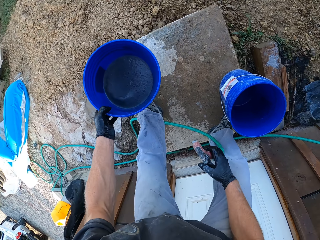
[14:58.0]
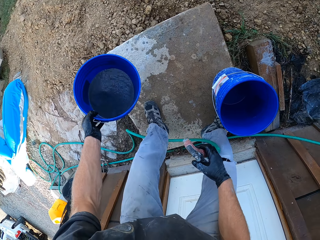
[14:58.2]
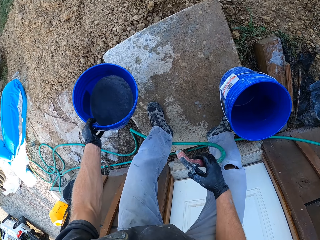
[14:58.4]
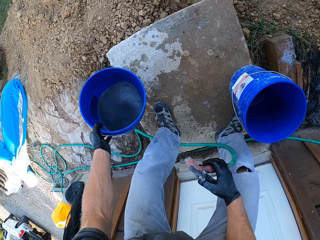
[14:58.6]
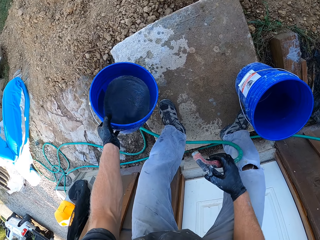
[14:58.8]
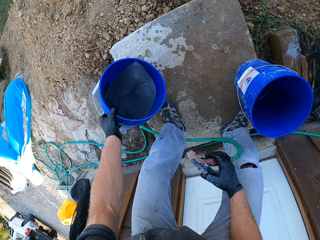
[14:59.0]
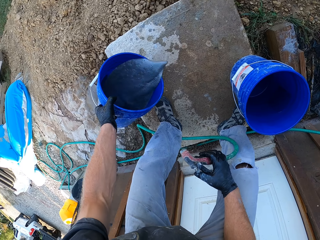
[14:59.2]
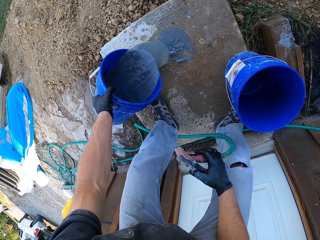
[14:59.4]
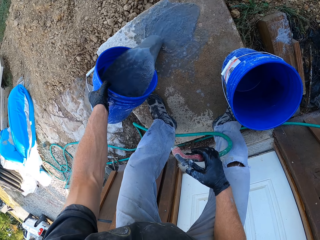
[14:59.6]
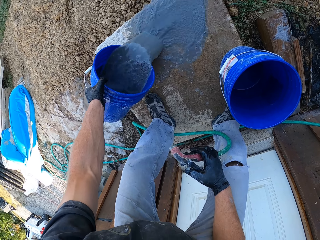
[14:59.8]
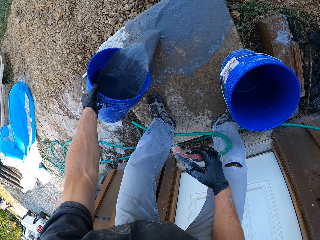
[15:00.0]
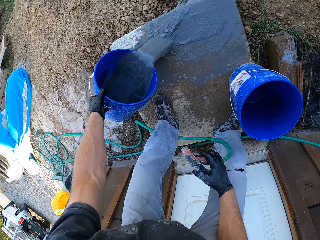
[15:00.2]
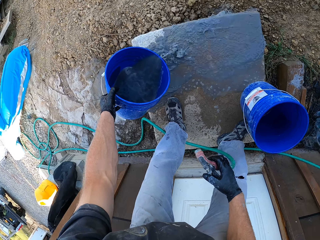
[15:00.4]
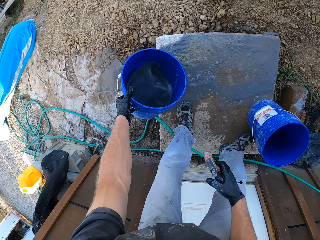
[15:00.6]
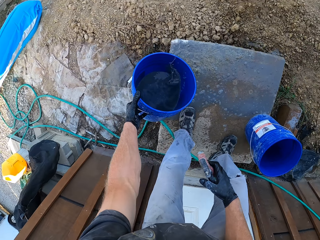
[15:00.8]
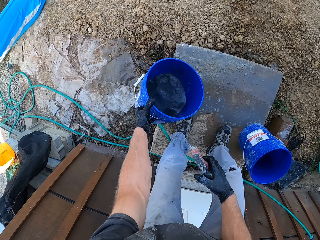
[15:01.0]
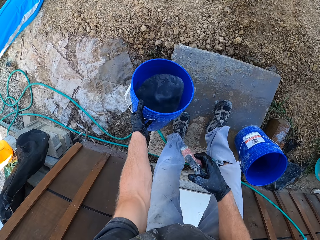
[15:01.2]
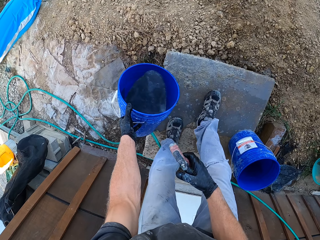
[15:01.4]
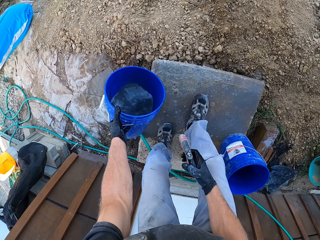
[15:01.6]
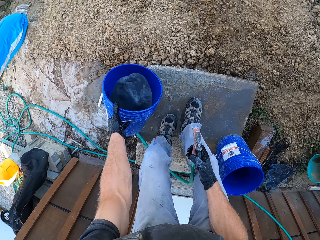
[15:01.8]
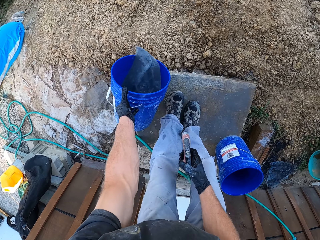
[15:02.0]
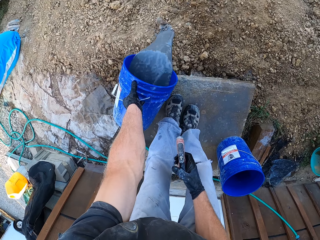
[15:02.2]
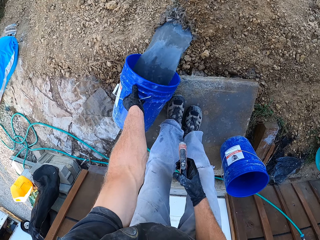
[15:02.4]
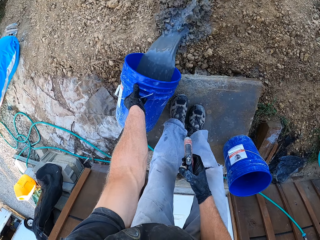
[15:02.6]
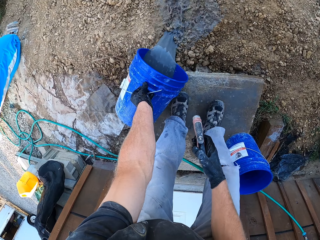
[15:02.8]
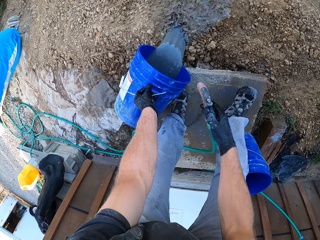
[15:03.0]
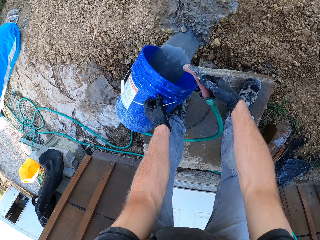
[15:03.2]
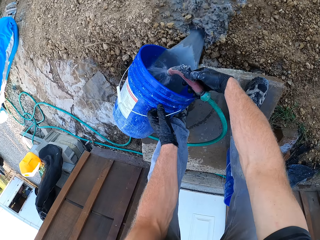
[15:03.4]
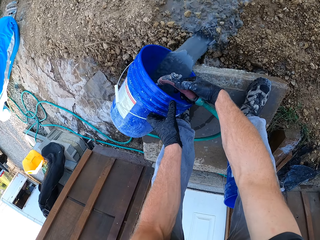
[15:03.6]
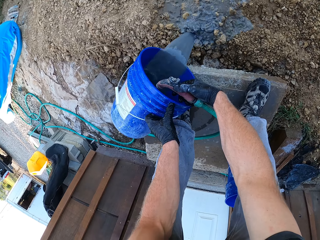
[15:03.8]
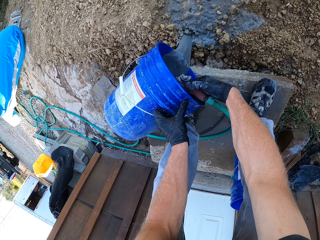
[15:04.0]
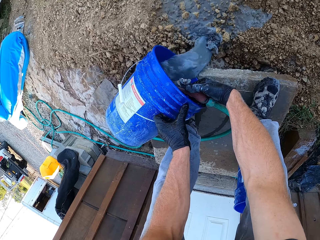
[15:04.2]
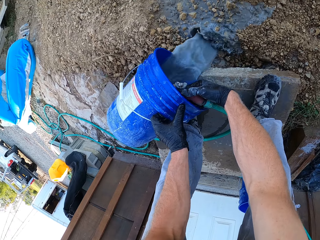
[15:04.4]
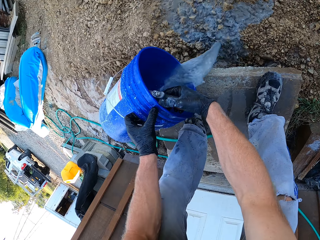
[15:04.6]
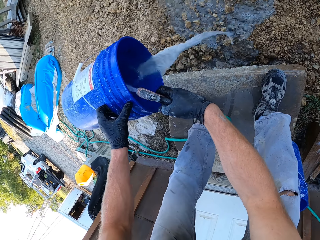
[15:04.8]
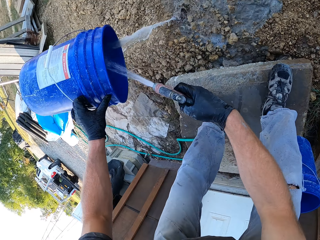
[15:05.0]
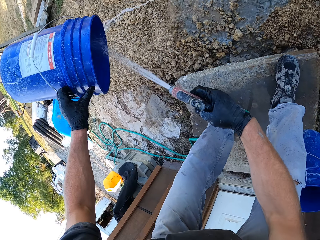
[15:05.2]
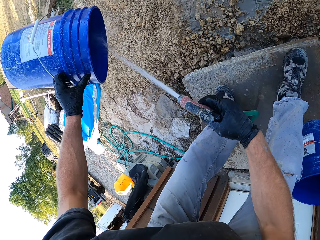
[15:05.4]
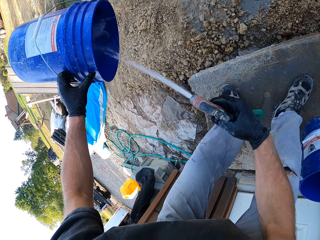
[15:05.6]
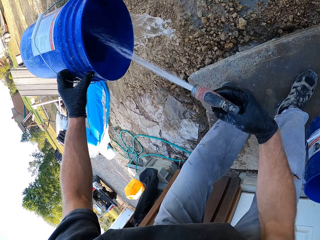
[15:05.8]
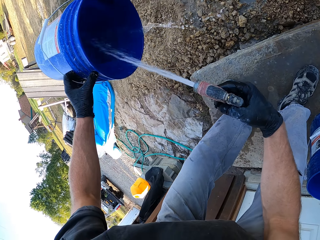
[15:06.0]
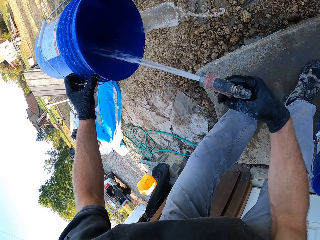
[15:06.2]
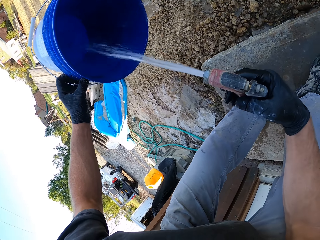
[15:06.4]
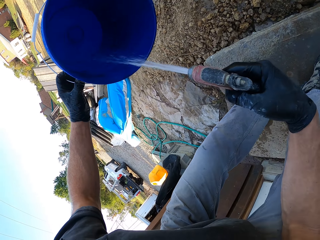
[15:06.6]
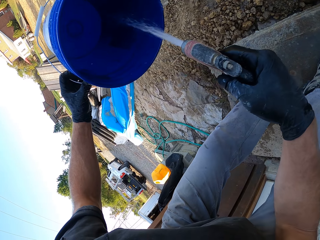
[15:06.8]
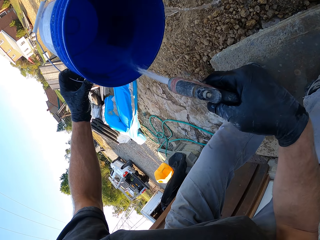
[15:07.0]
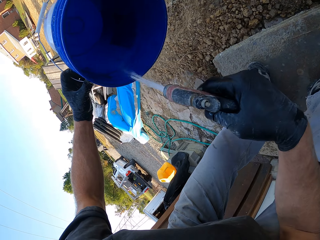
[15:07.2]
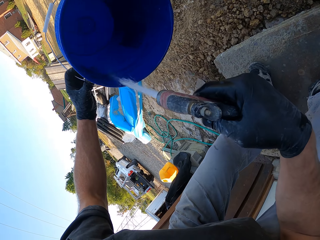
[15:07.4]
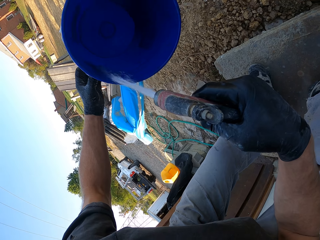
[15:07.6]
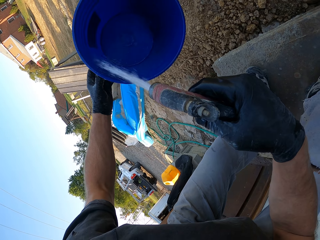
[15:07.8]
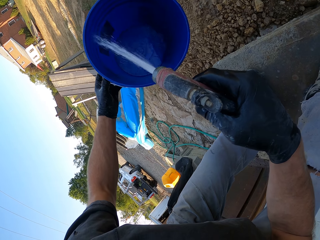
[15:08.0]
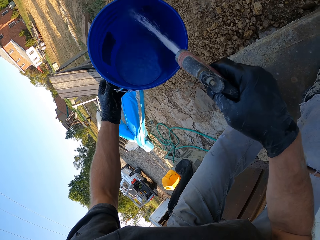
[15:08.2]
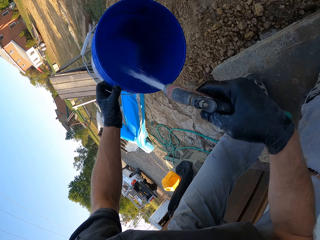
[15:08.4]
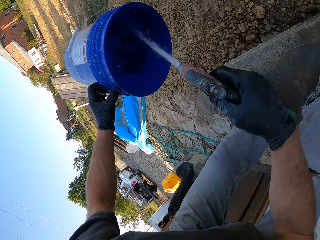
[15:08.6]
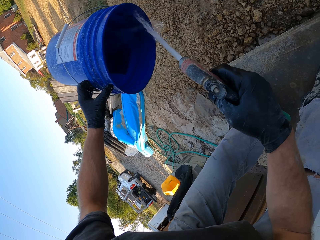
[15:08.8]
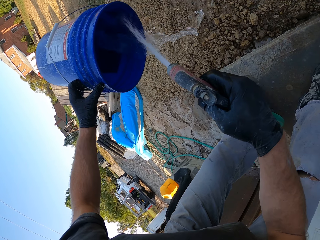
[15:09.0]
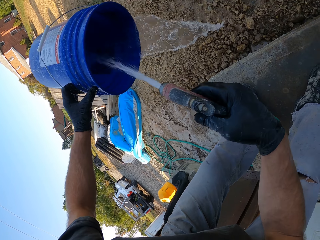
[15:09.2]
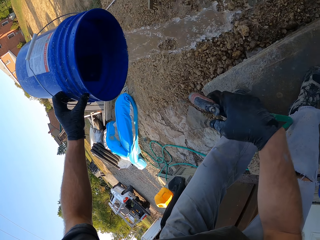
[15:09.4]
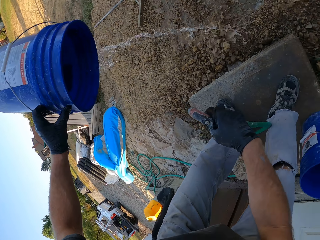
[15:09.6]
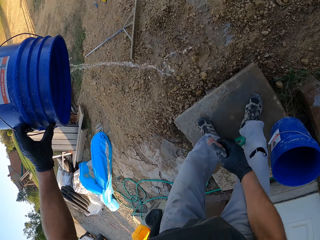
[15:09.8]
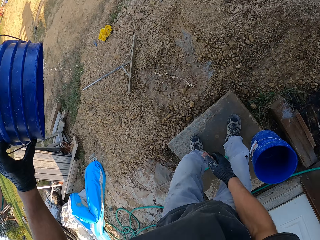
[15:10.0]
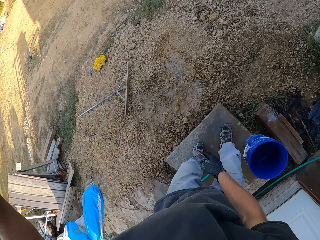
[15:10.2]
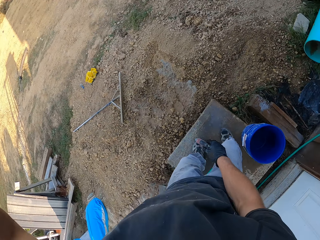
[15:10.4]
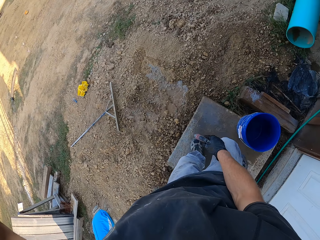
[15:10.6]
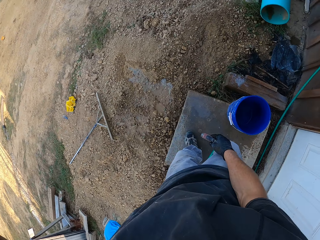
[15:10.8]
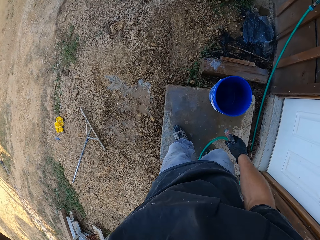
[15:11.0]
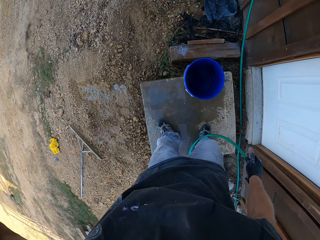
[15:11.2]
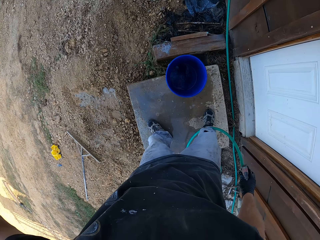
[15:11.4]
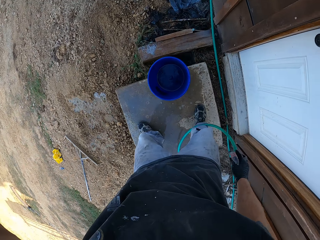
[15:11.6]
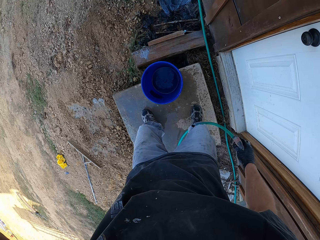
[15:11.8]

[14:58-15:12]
The camera wearer picks up the bucket with water. They pour the water on the ground. They rinse the bucket. They pour the water on the ground. They pour water in the bucket.

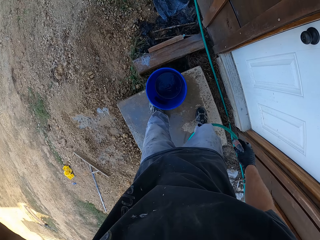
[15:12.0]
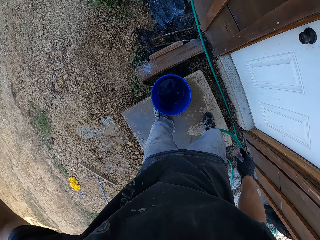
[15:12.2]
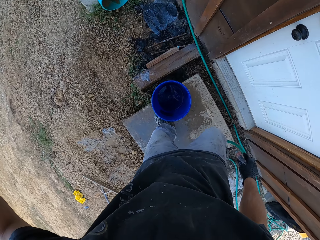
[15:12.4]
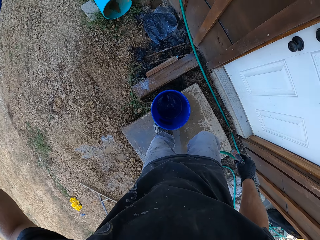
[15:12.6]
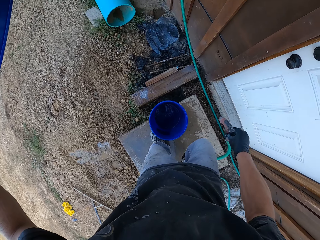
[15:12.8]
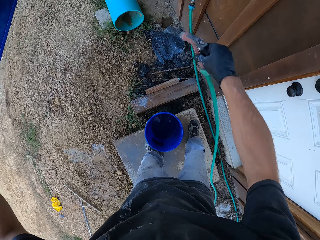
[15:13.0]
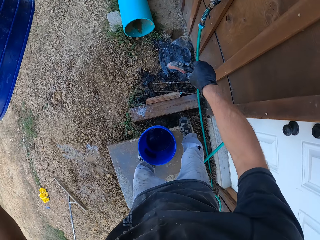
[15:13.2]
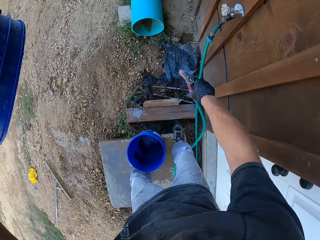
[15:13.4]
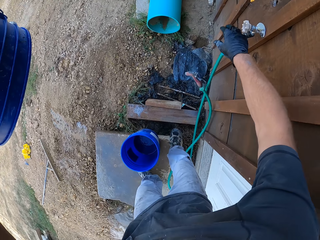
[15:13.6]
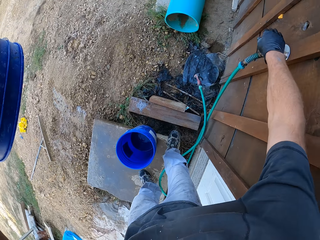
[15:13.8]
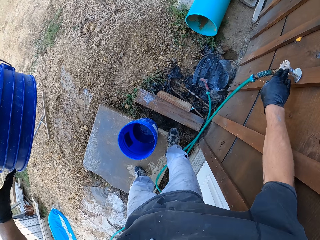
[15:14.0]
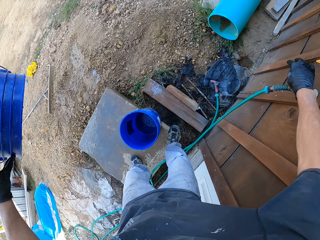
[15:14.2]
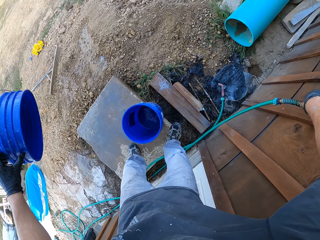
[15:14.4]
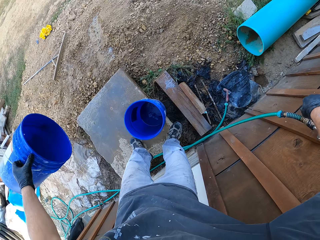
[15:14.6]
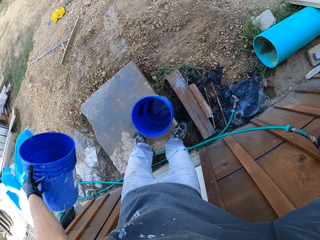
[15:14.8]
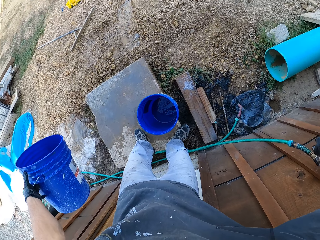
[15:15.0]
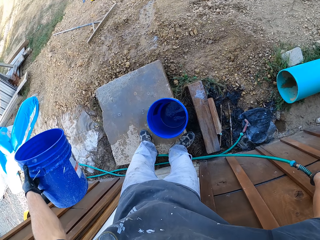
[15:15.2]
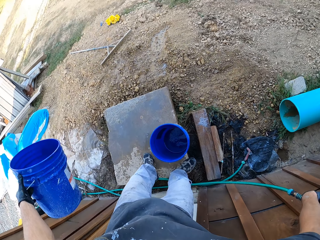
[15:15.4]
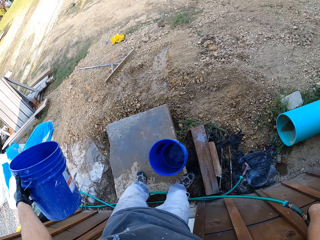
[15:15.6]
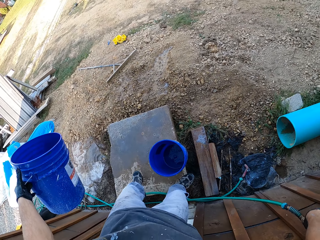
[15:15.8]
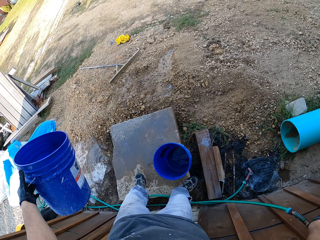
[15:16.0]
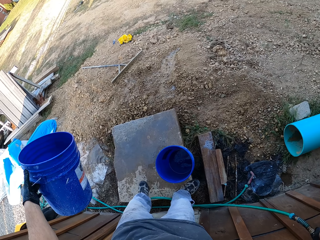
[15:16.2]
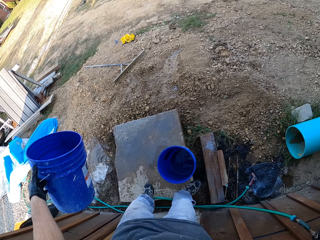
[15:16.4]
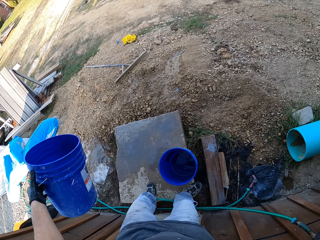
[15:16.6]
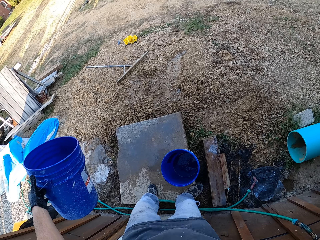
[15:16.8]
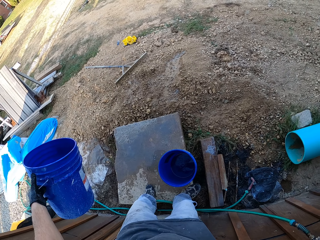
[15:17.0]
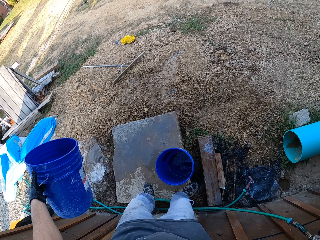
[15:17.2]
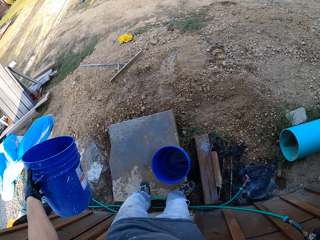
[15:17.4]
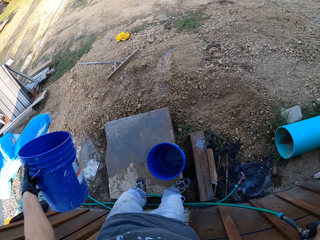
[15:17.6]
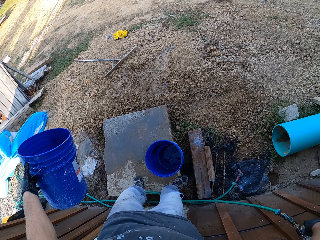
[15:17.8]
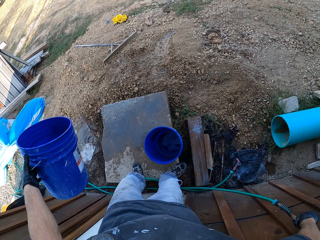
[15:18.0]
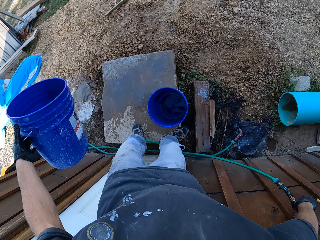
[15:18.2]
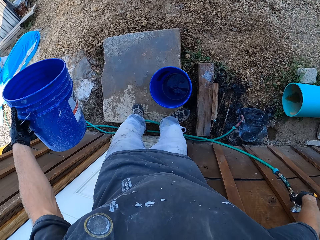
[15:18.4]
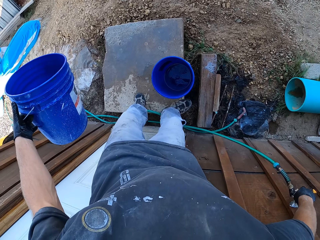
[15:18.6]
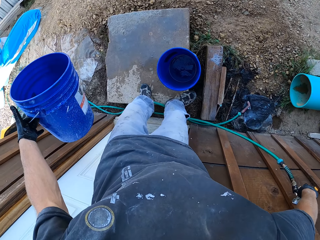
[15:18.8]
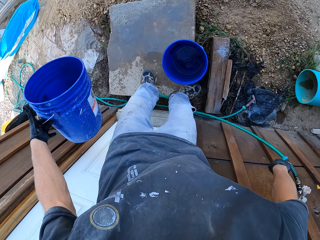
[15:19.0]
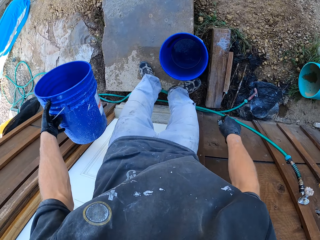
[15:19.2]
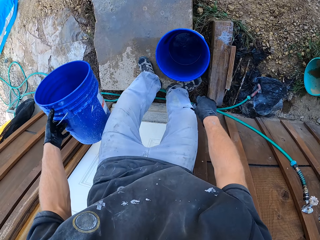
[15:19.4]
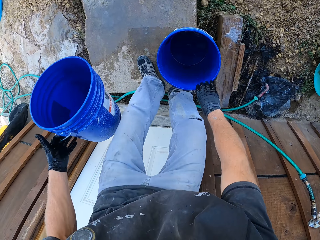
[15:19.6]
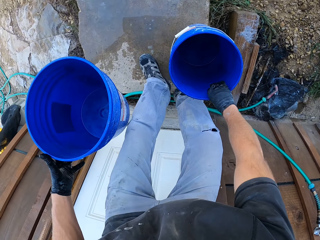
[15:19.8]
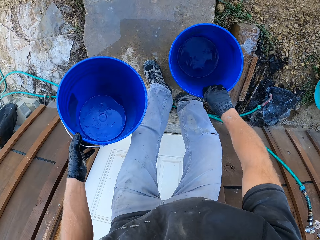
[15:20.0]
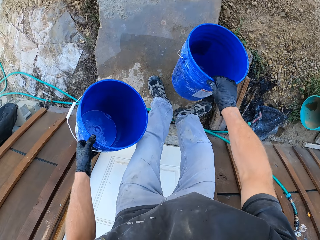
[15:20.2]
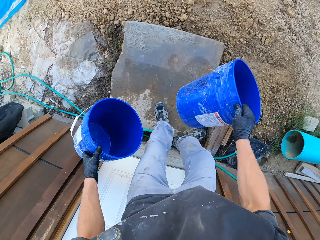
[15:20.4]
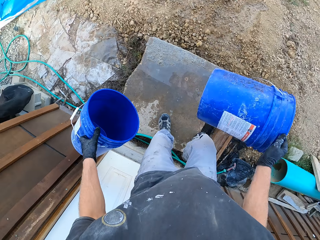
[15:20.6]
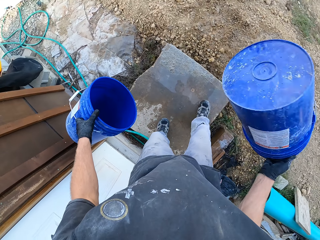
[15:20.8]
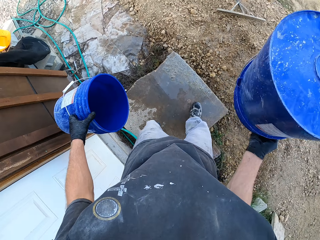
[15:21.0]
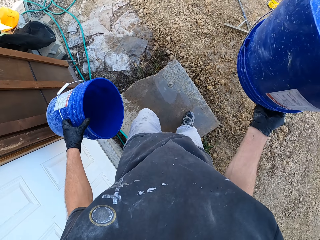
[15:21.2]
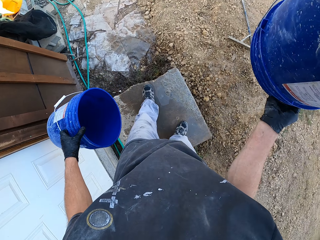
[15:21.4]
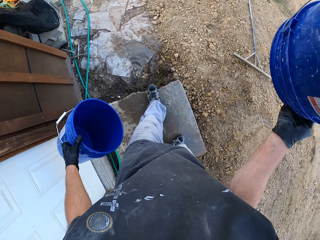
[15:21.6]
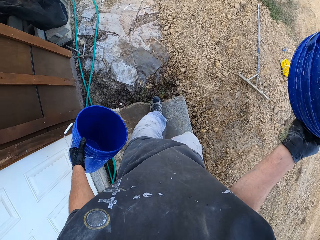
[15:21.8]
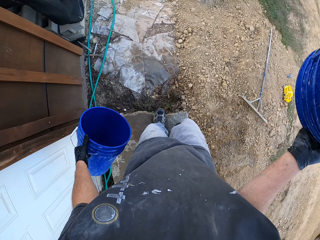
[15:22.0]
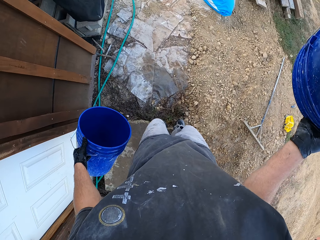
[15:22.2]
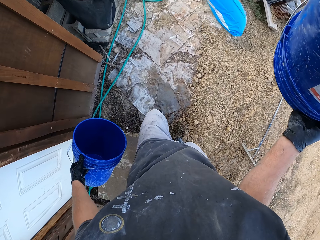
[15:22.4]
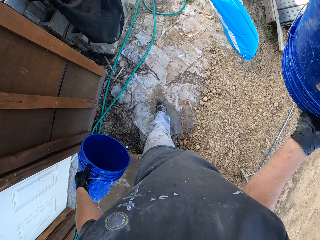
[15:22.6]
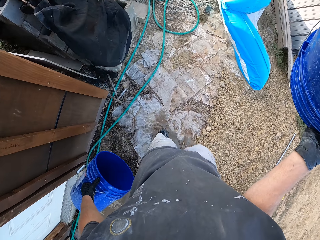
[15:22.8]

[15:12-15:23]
The camera wearer drops the pipe on the ground. They turn the tap knob off. They open the tap. They pick up the bucket from the ground and walk in the workshop carrying buckets.
